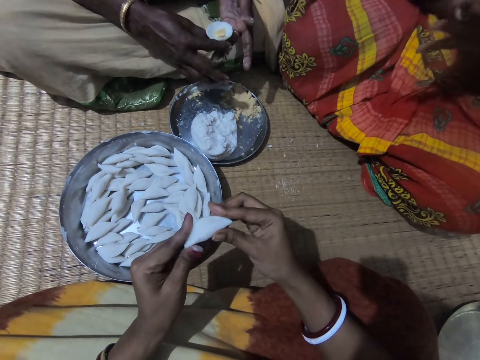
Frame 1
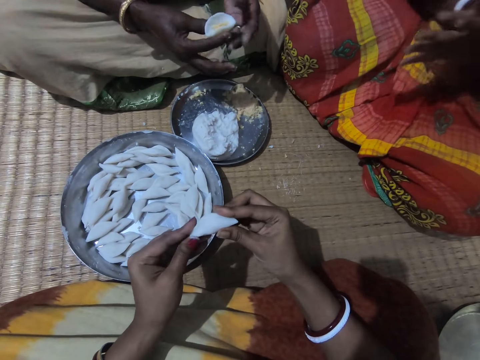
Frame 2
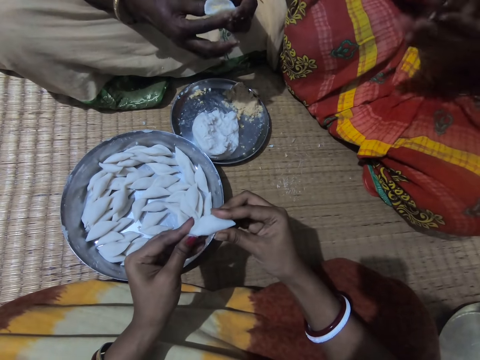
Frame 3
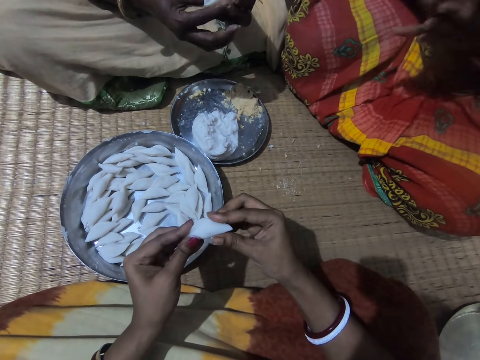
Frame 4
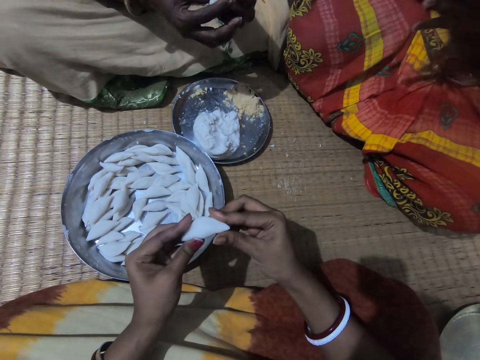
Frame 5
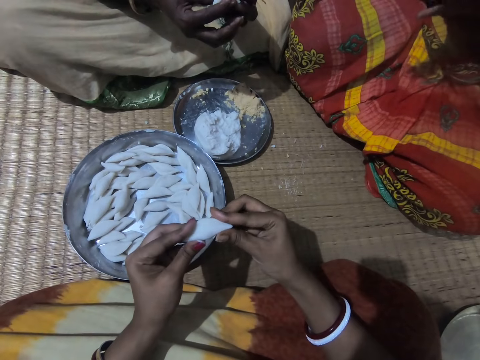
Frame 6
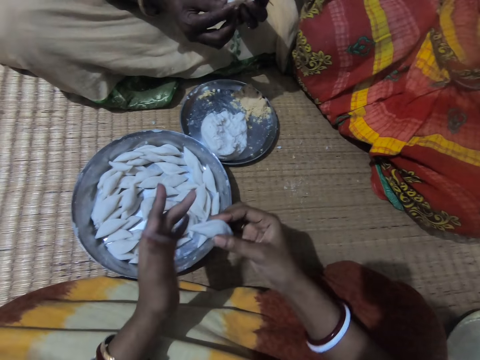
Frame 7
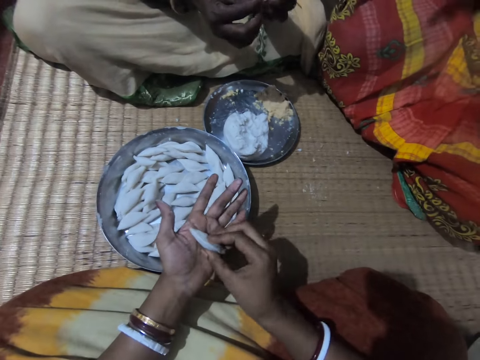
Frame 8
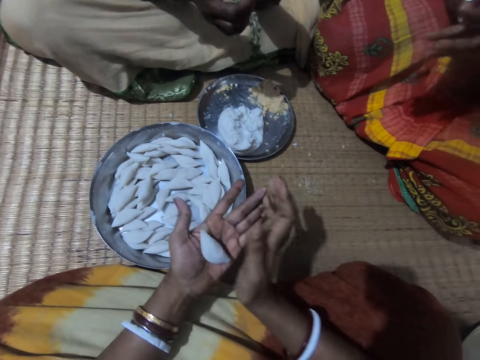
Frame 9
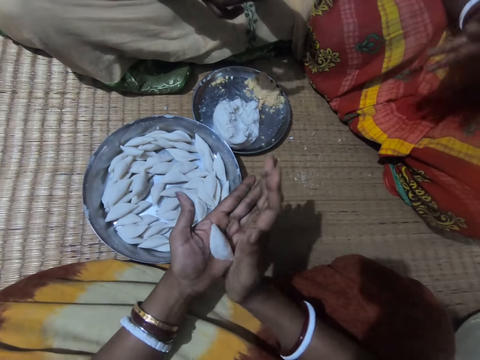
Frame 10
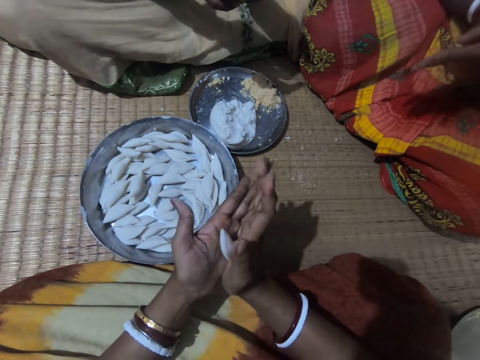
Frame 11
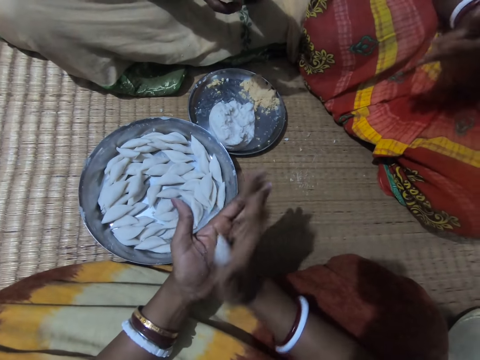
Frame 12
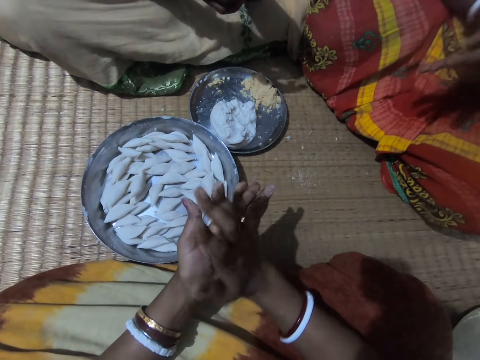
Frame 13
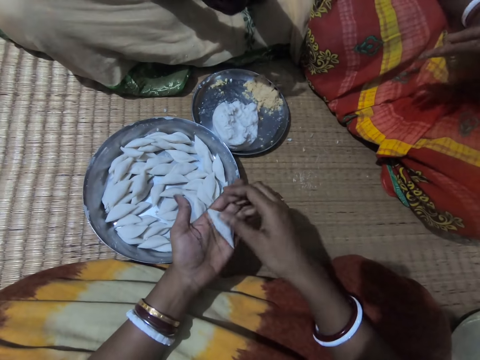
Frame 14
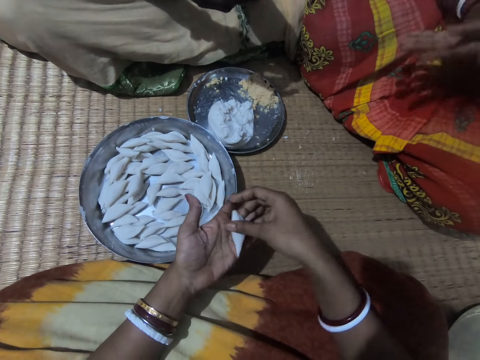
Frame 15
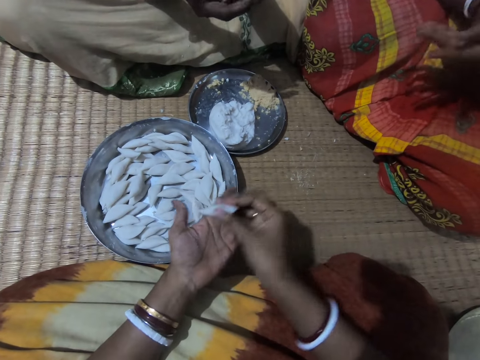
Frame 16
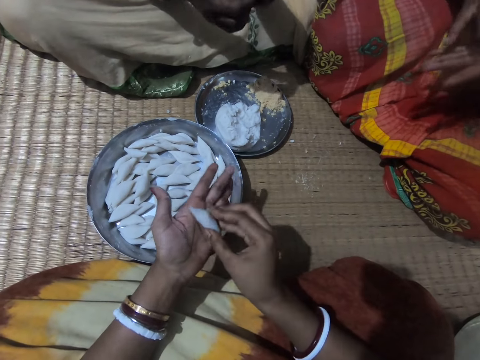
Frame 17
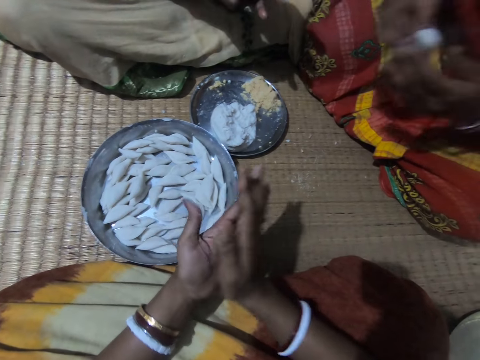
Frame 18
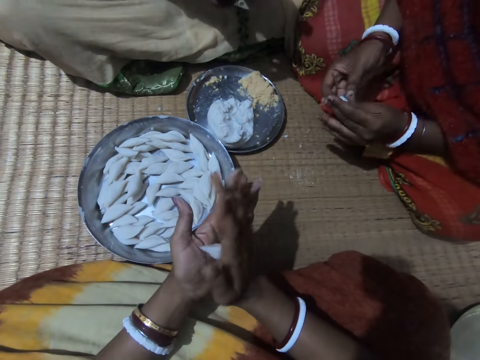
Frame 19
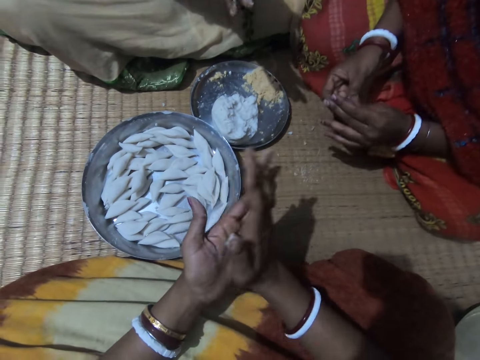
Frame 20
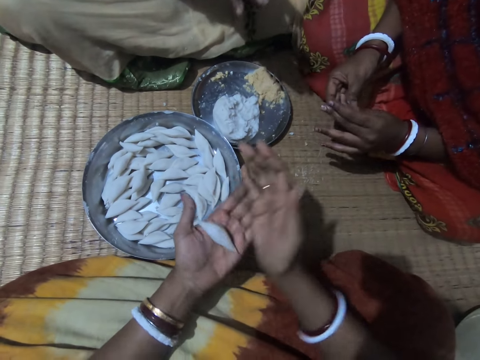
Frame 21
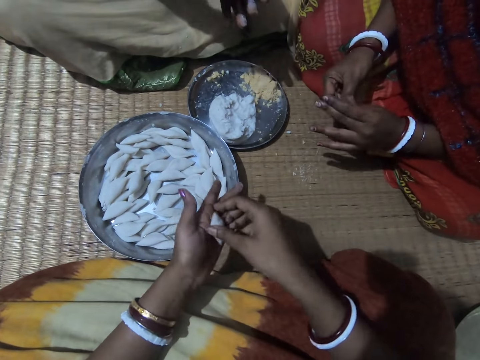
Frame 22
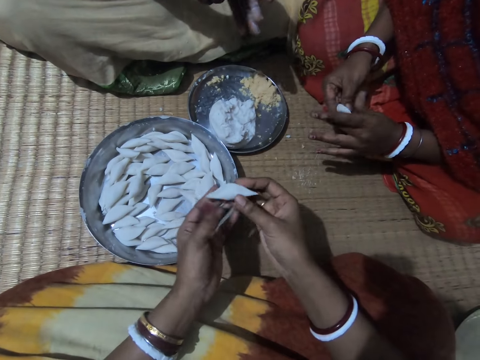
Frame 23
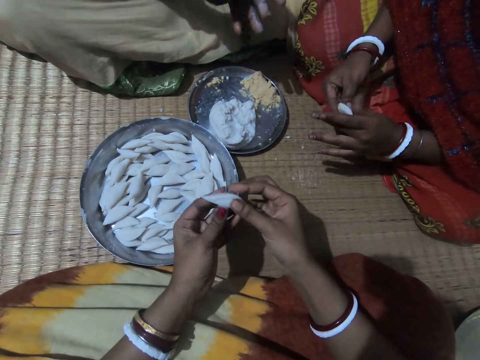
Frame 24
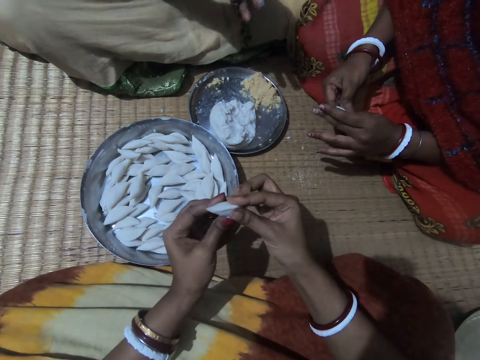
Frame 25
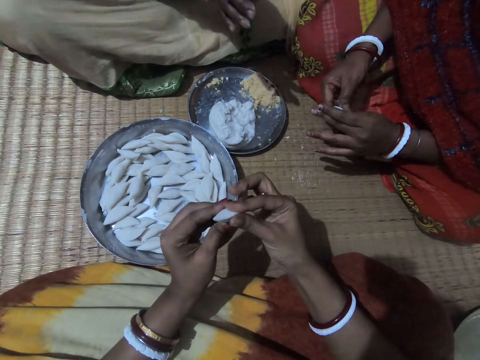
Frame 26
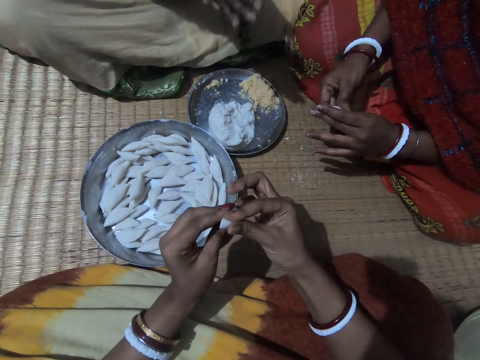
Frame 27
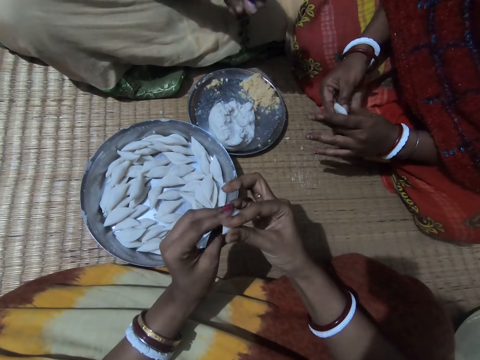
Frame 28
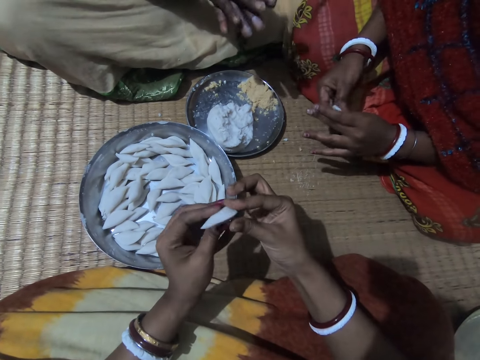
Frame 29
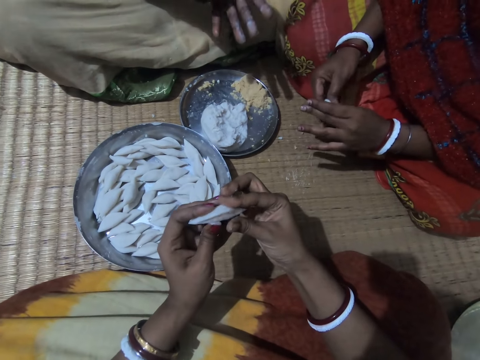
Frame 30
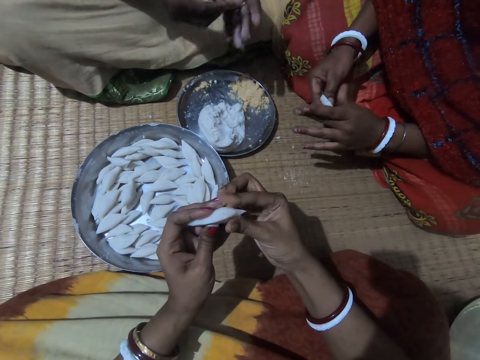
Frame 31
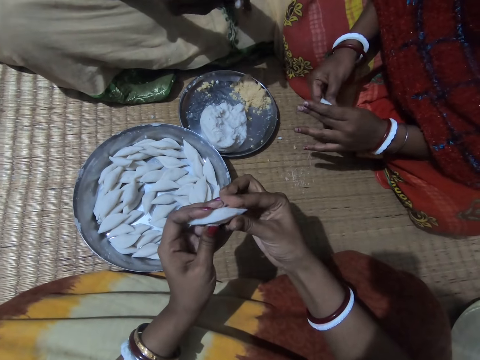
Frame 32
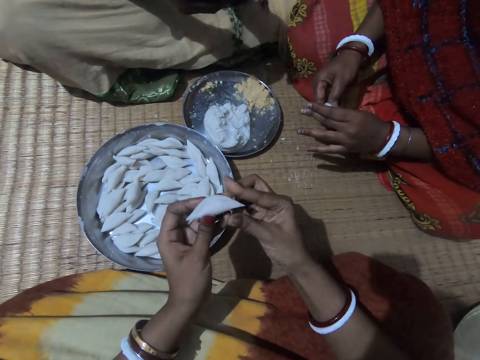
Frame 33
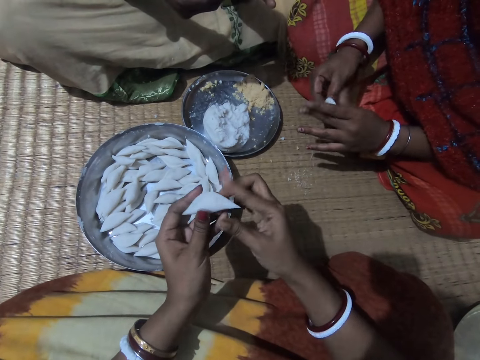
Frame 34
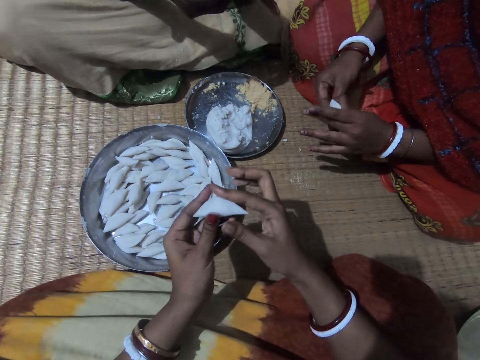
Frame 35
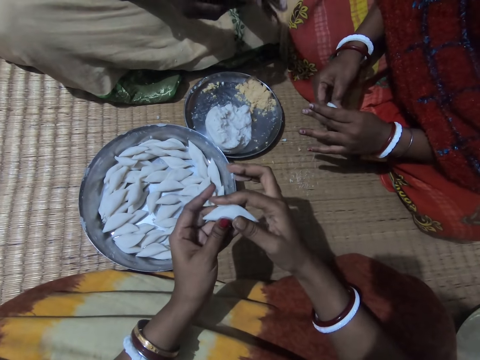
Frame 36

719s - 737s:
A woman folds the dough. Another woman rolls the dough. A man folds the corn flour with both hands. The camera wearer folds the dough and rolls the dough. The other woman rolls the dough. The camera wearer rolls the corn flour with both hands. They interact with the other woman. The other woman rolls the dough. The camera wearer turns the dough. The other woman rolls the dough. The camera wearer rolls the dough. The other woman shapes the dough. The camera wearer rolls the dough. The other woman shapes the dough. The camera wearer folds the dough. The other woman shapes the dough. The camera wearer folds the dough. The other woman shapes the dough. The other woman forms the corn flour to shape with both hands. The camera wearer folds the dough. They fold the dough again. The other woman shapes the dough. The camera wearer shapes the dough.

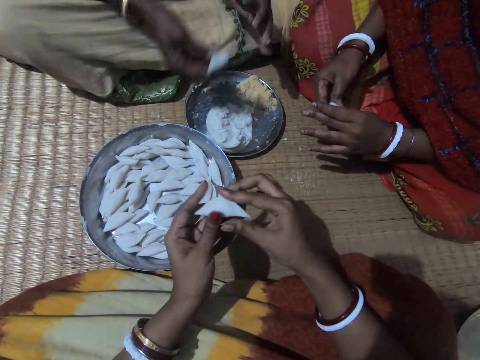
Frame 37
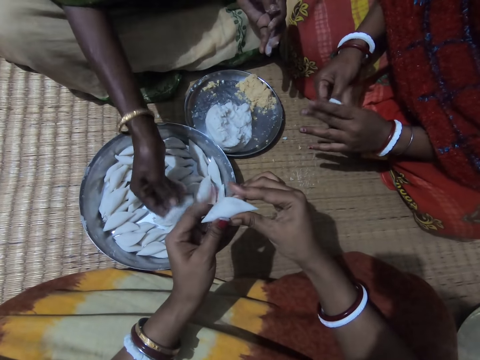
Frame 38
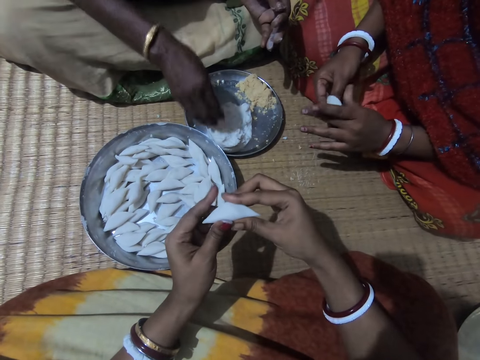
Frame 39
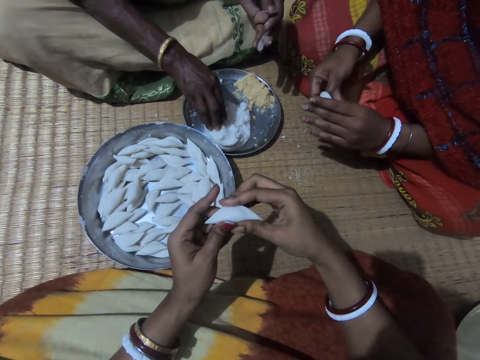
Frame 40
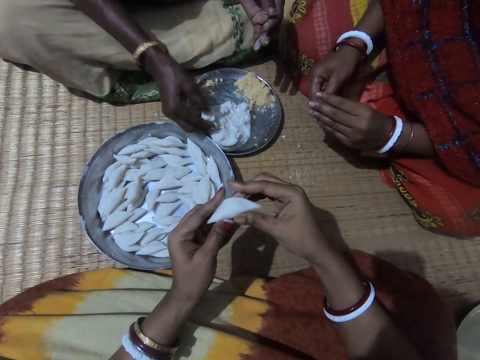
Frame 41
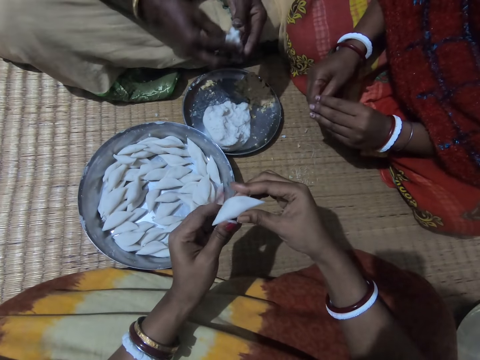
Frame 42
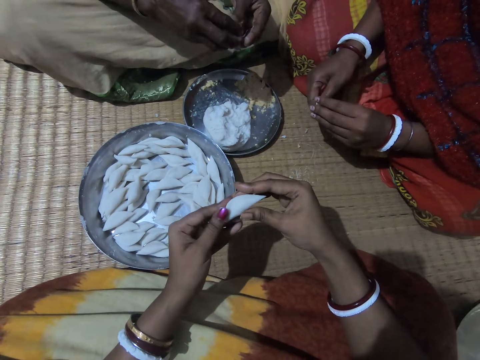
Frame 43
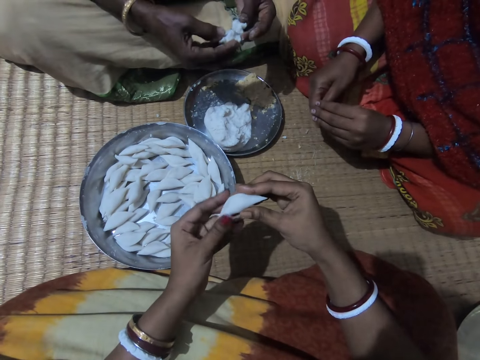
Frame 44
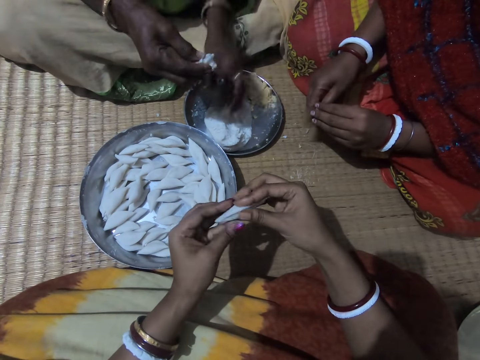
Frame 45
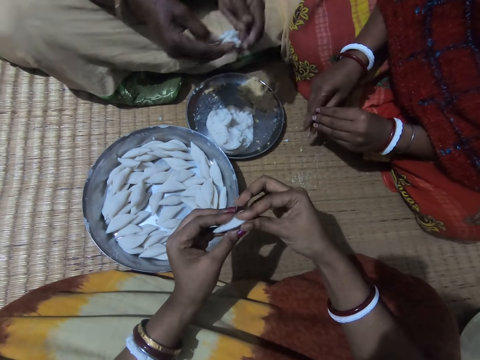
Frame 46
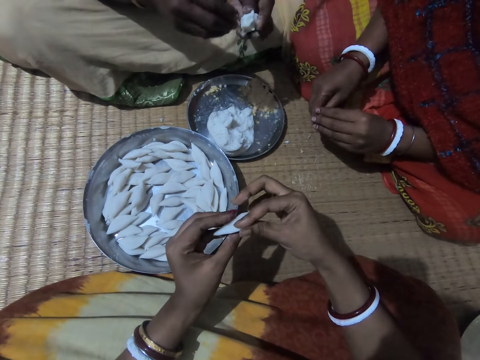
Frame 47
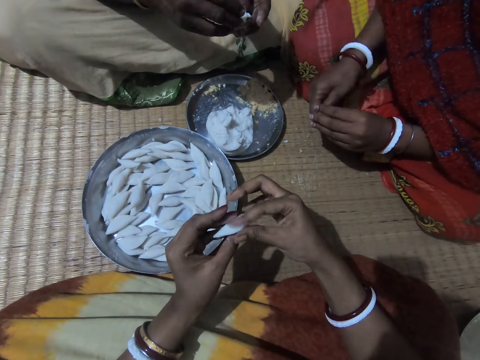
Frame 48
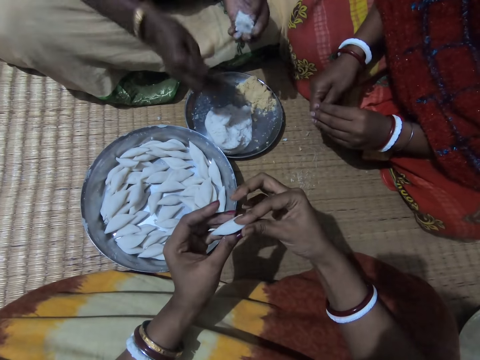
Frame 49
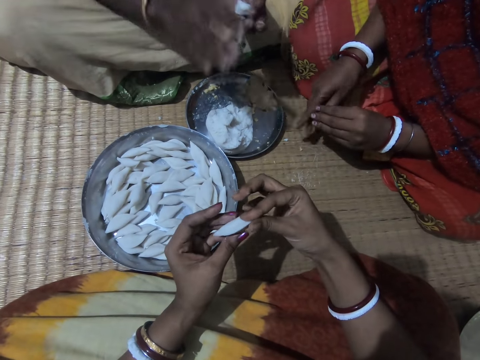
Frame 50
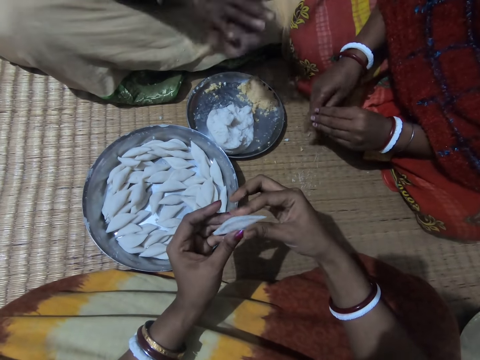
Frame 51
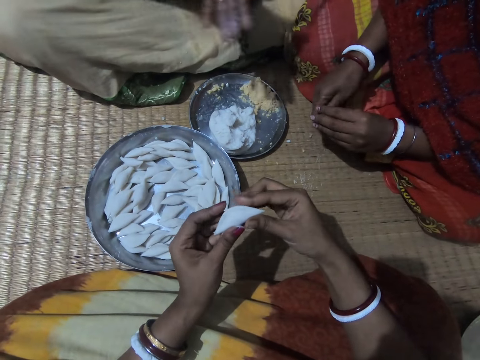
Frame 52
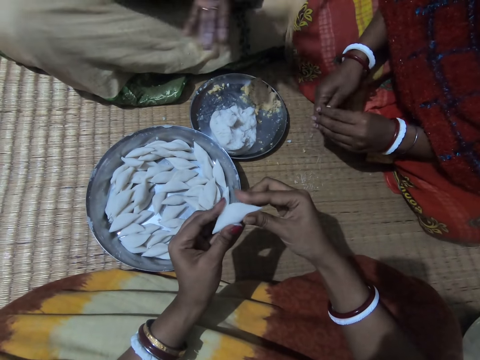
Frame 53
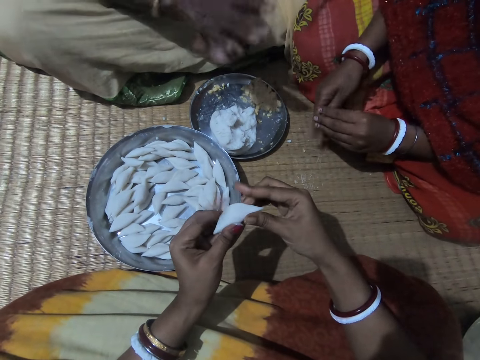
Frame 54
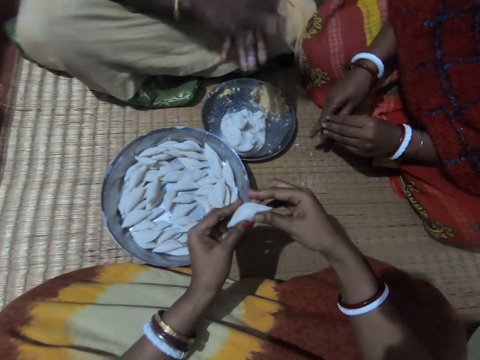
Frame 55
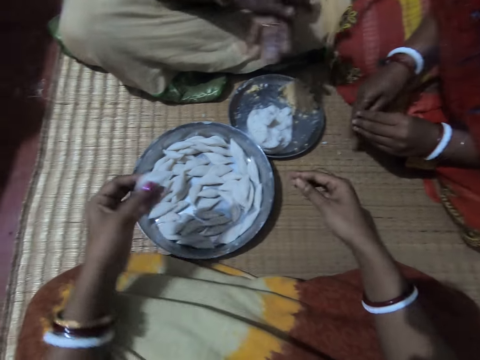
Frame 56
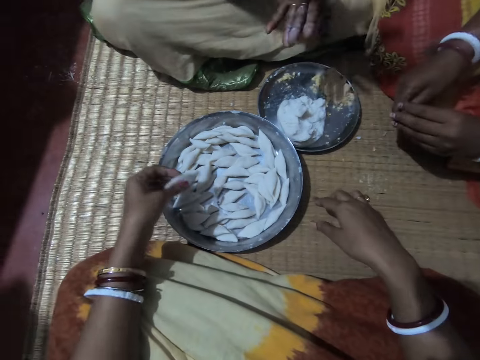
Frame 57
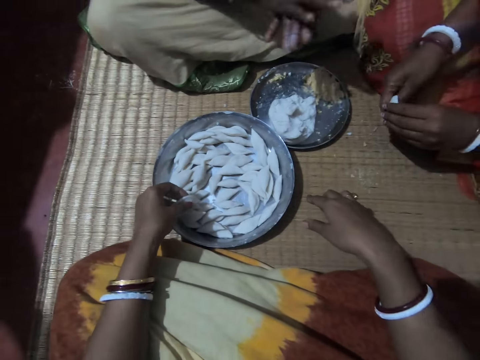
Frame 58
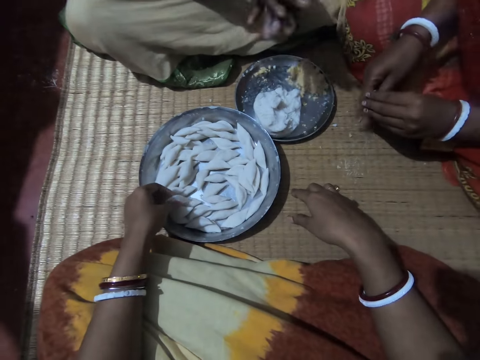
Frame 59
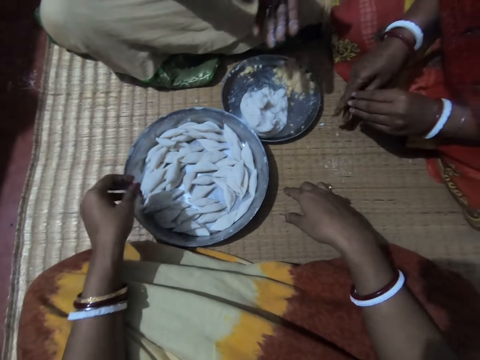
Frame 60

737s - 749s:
A woman places the dough on the plate. A man drops the corn flour into the plate with his right hand. Another woman shapes the dough. The first woman cuts the dough. The man takes some corn flour from the plate with his right hand. The camera wearer folds the dough. The man divides the corn flour with both hands. The first woman cuts the dough and puts the dough on the dough. The camera wearer drops the corn flour in the plate with her left hand. The other woman shapes the dough. The camera wearer folds the dough. The first woman places the dough on the dough and rolls the dough. The man rubs the corn flour with both hands. The other woman shapes the dough. The camera wearer folds the dough. The first woman rolls the dough. The camera wearer drops the corn flour in the plate with her left hand. The other woman shapes the dough.
